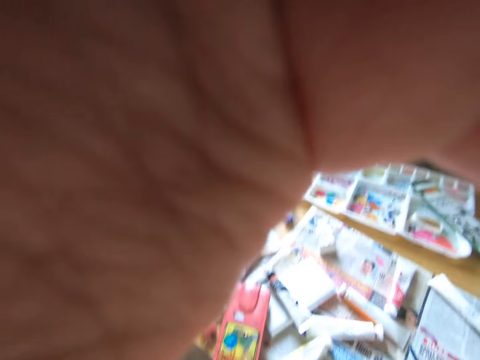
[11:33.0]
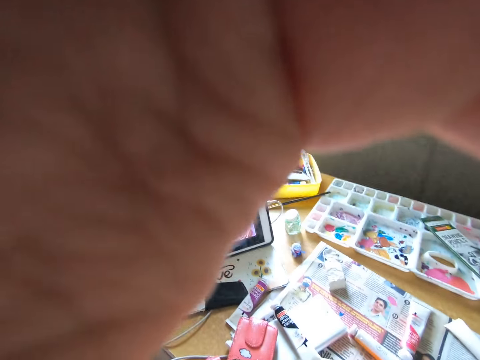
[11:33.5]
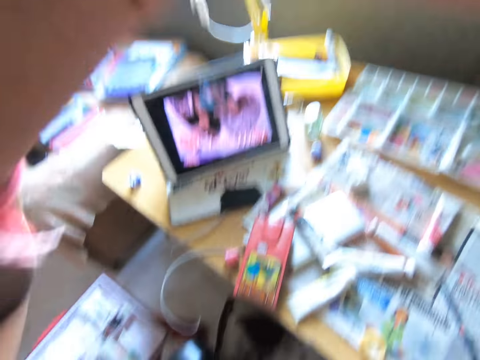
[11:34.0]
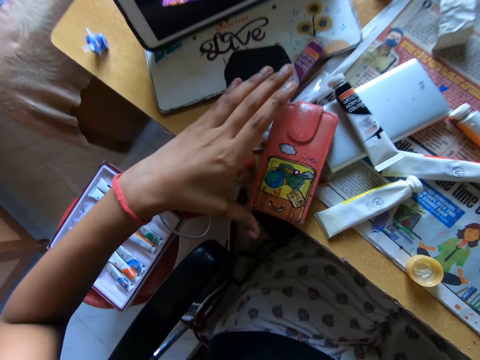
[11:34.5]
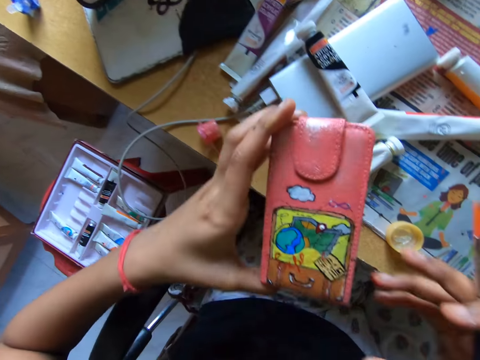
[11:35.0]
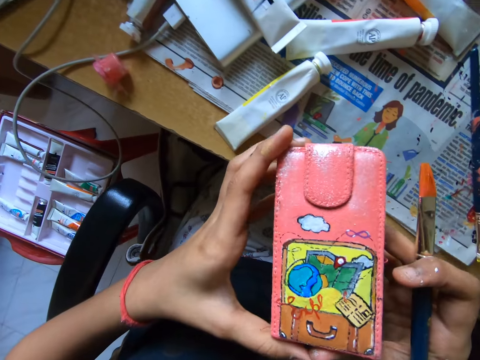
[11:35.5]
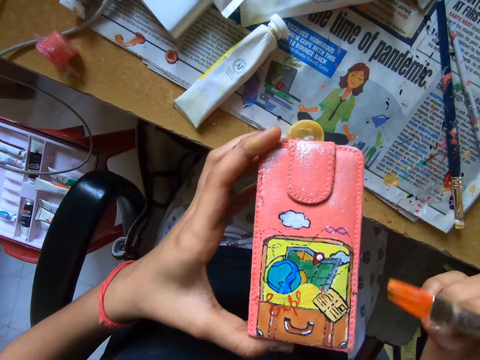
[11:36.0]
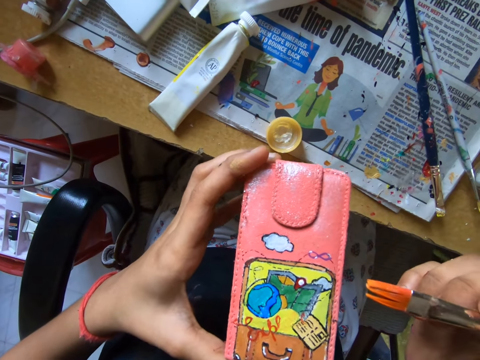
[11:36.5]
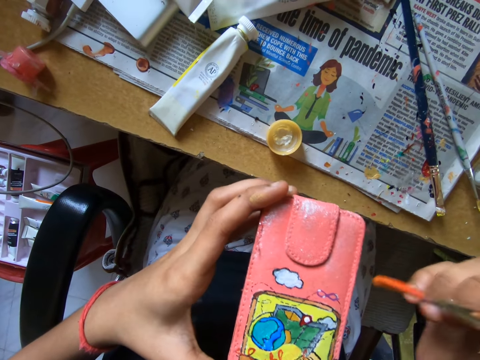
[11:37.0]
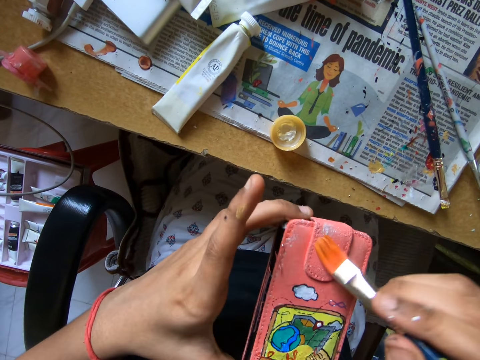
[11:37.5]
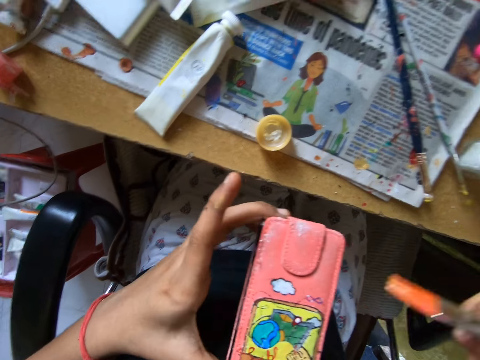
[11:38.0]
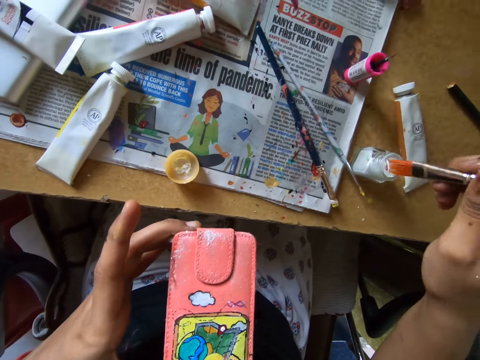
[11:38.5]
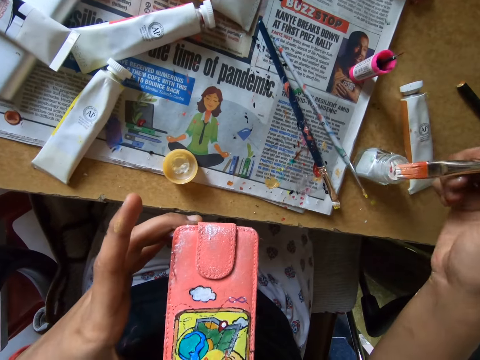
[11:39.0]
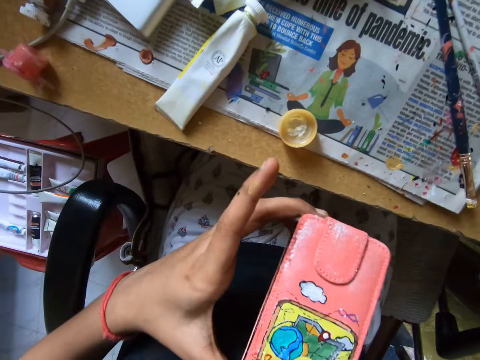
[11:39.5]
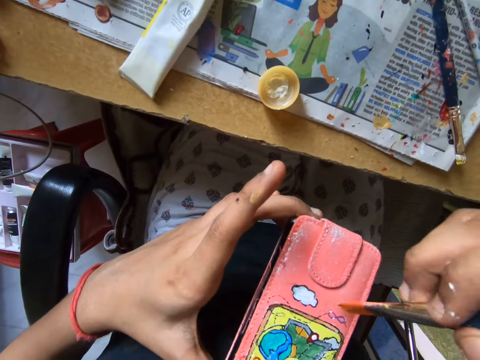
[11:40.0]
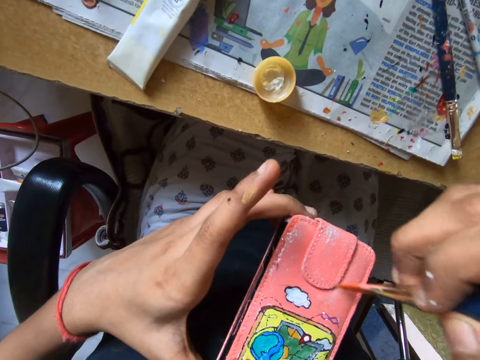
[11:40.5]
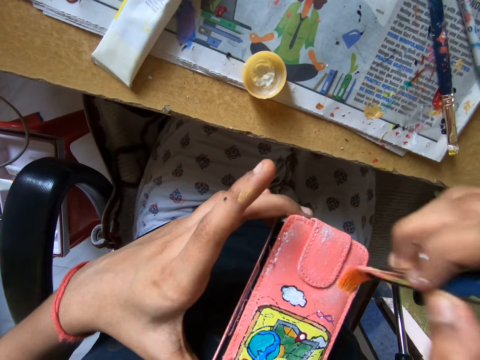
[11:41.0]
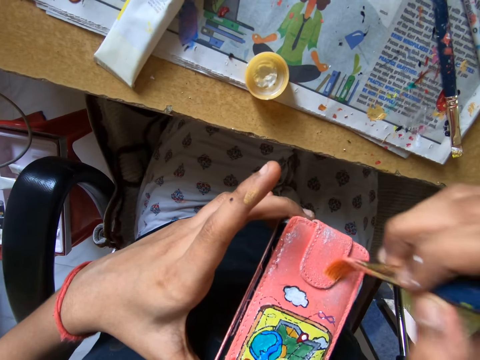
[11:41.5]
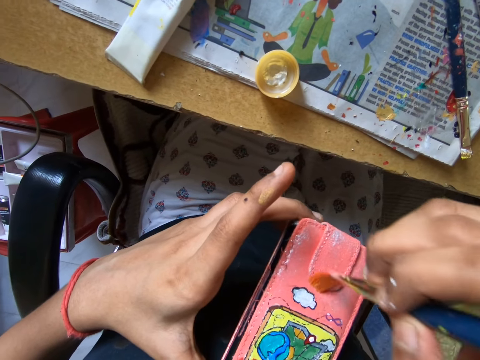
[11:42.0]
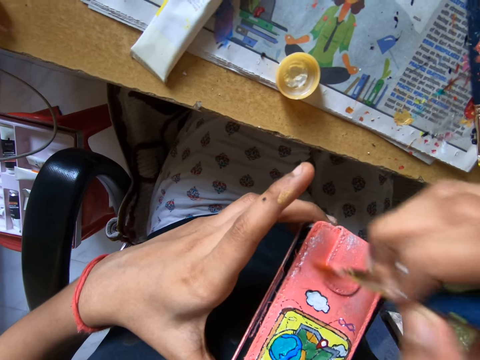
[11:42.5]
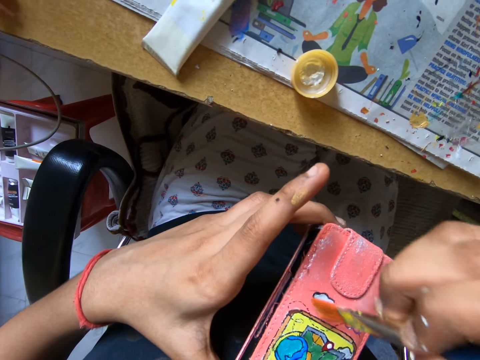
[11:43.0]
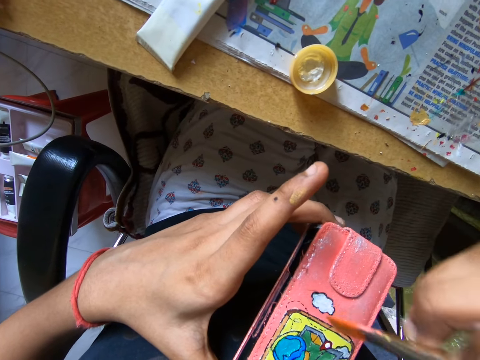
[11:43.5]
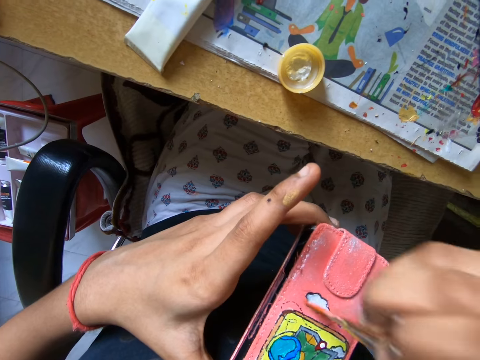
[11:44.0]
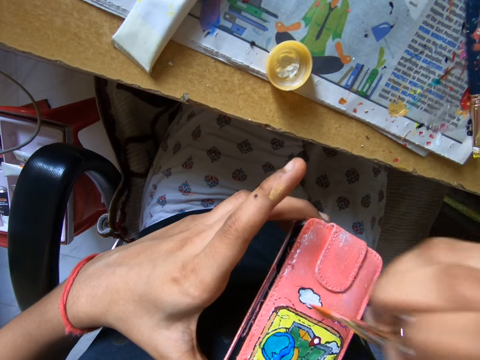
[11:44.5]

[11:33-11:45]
The camera wearer picks up a wallet with a hand. They hold the wallet with hands. They paint the wallet with a paint brush. They dip the paint brush into the poster color. They paint the wallet with the paint brush.

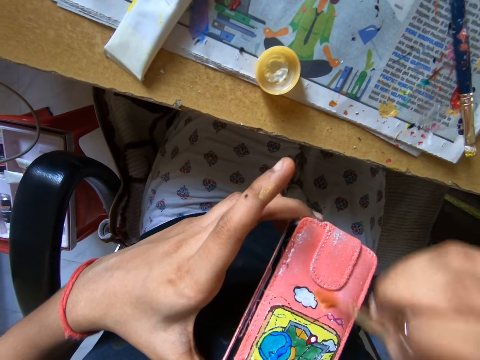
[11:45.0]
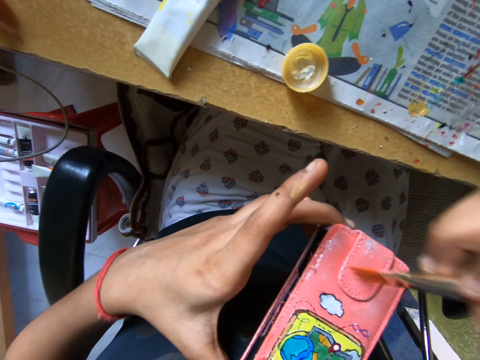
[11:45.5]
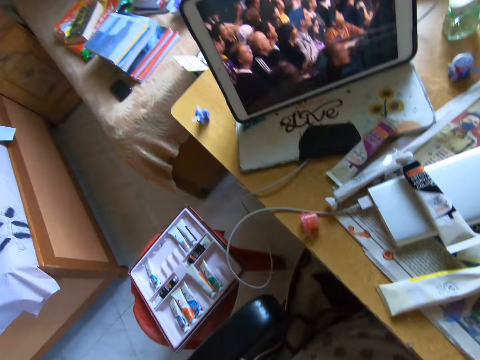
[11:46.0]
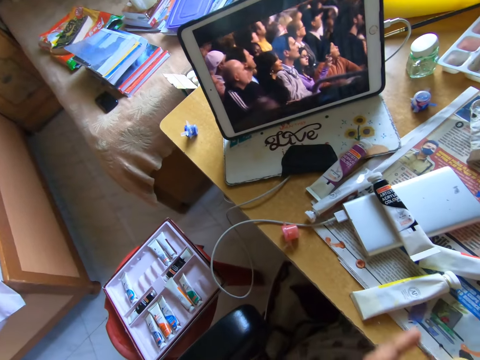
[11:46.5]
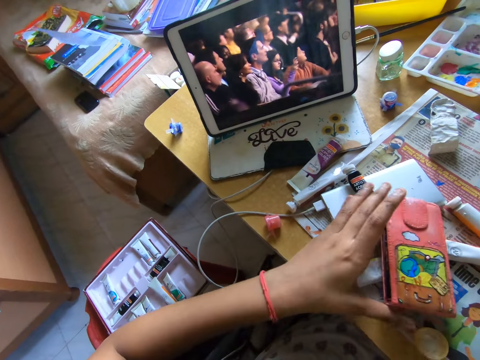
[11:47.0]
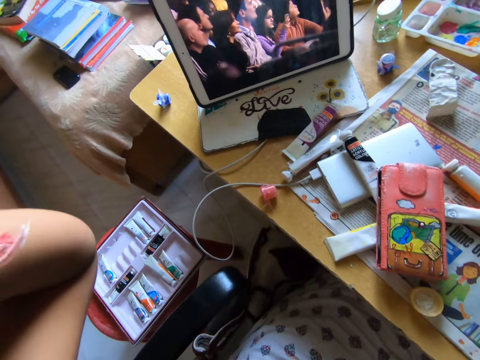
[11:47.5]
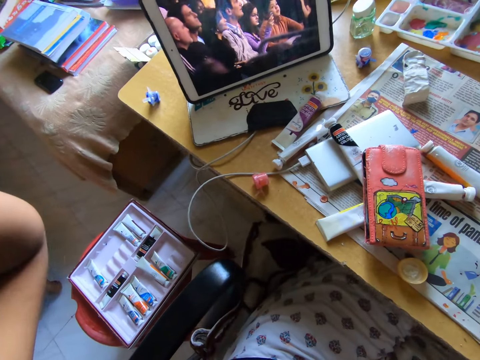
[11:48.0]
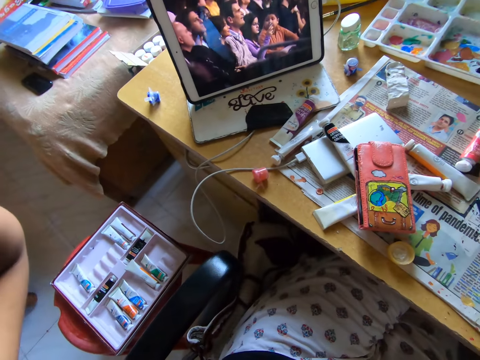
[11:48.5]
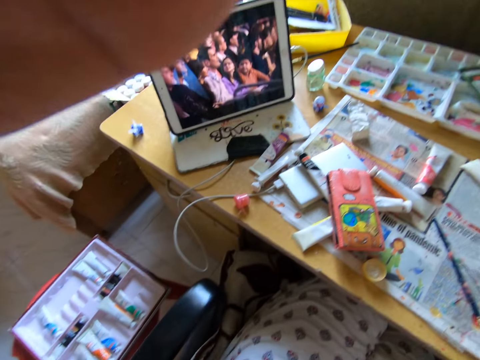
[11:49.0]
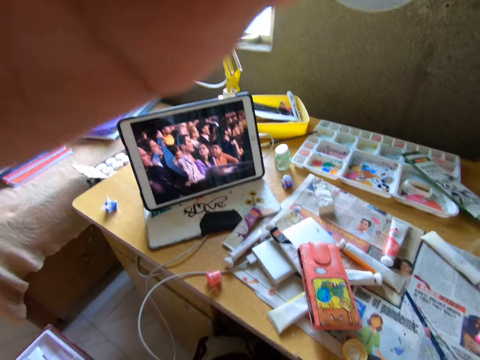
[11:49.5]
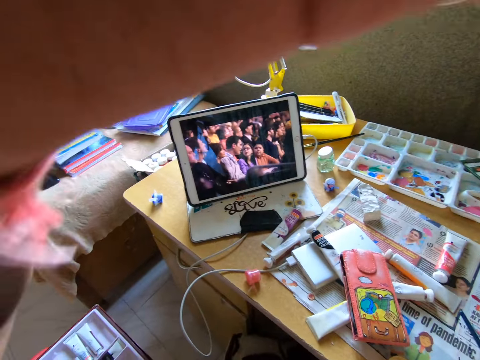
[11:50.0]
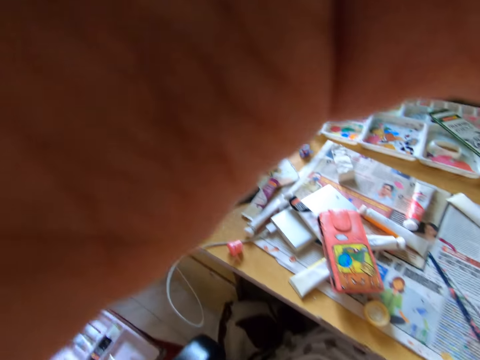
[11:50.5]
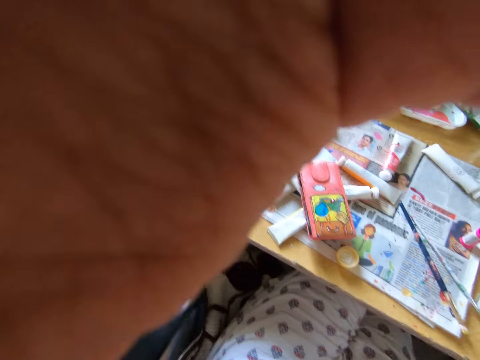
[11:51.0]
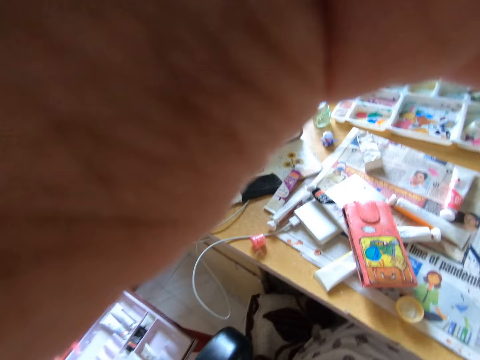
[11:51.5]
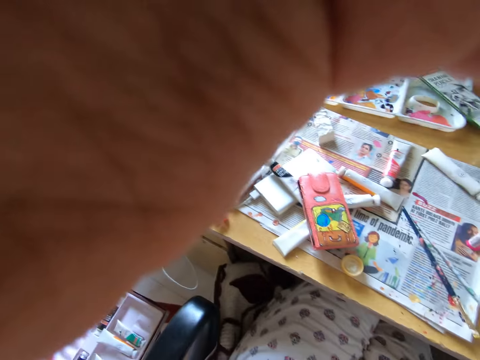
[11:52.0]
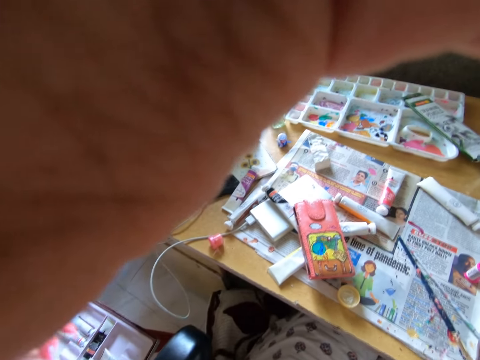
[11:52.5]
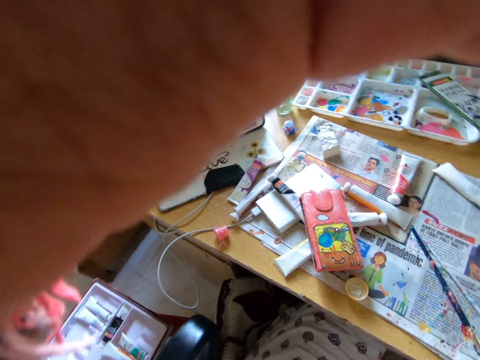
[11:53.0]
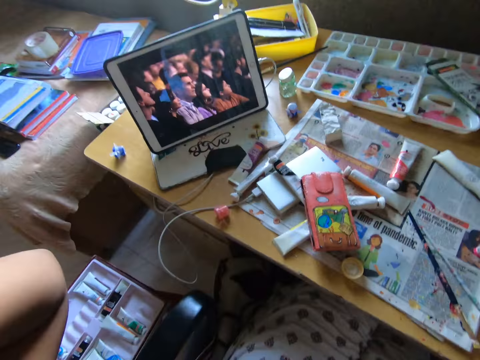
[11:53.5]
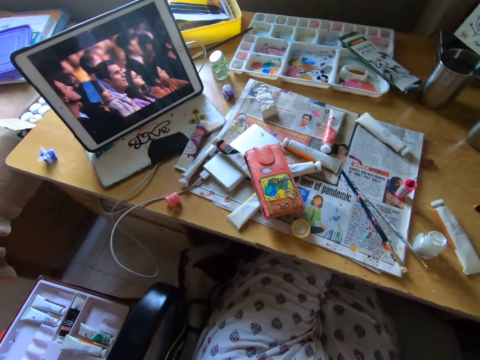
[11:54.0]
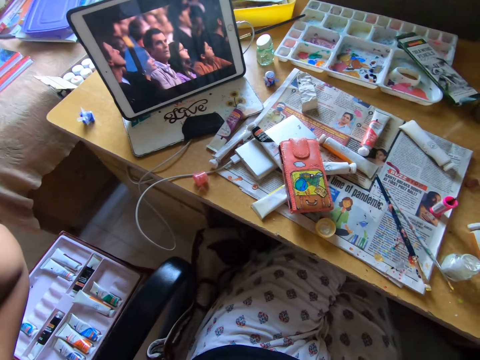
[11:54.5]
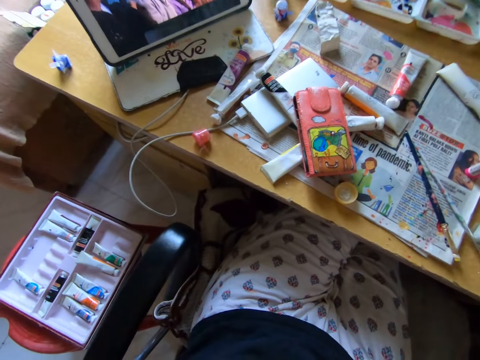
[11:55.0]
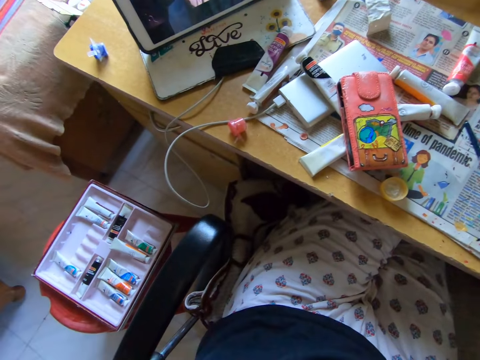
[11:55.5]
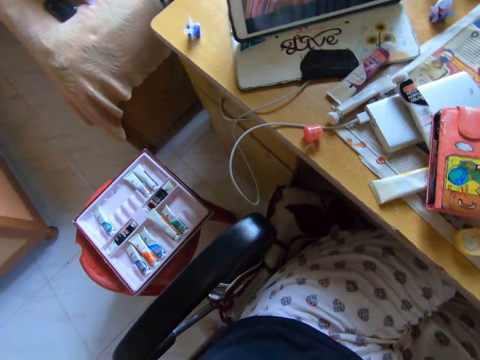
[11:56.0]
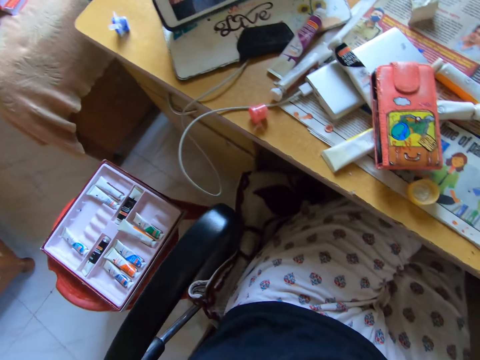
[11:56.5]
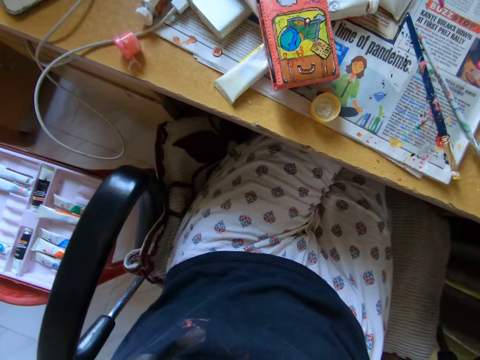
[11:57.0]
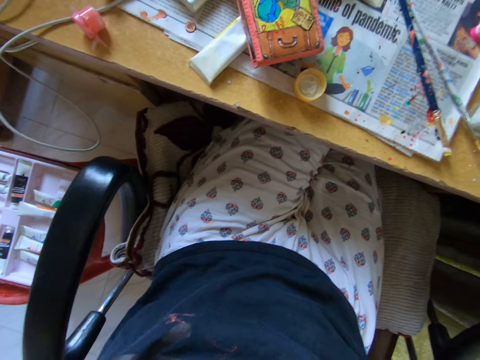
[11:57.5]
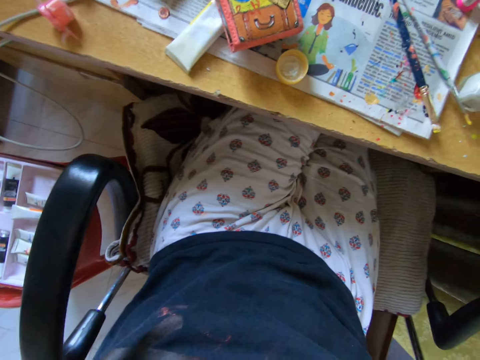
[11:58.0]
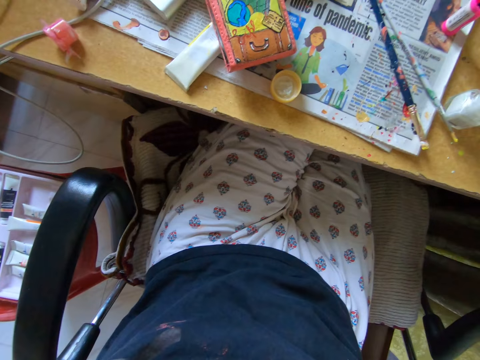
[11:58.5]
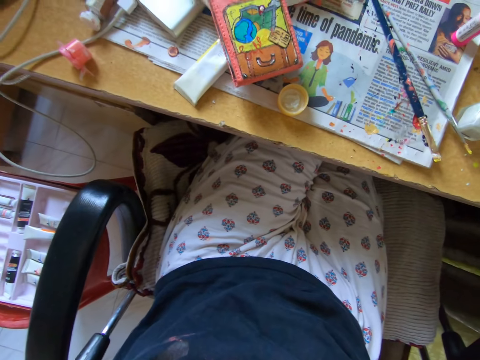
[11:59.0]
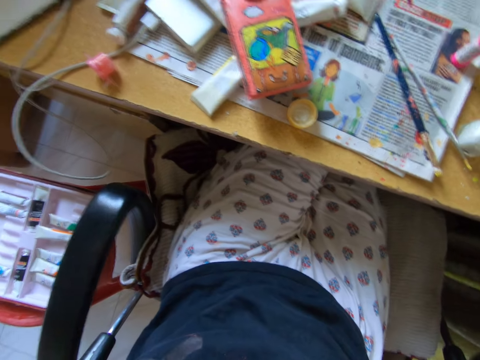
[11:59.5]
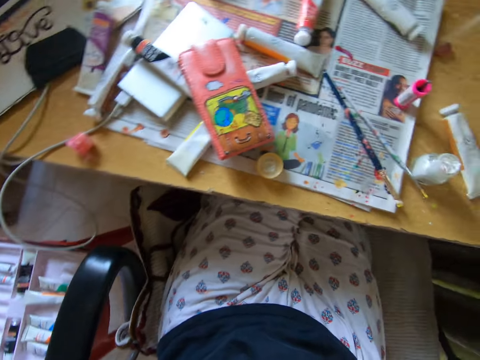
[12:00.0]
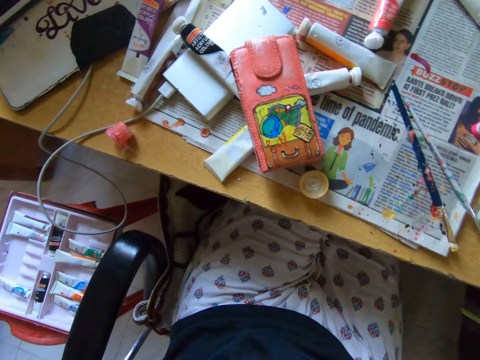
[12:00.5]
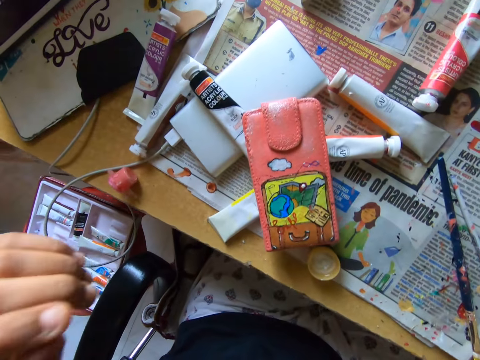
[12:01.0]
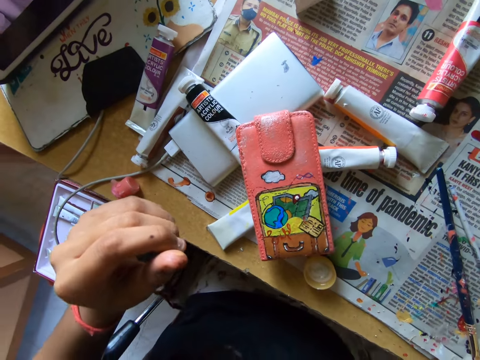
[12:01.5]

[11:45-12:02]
The camera wearer moves up a hand. They drop the phone case on the table. They adjust the camera. They stare at the table.
